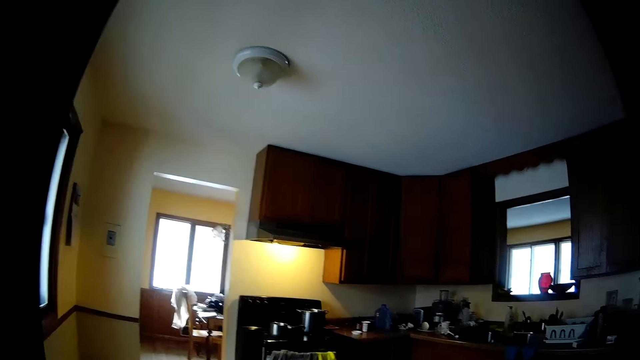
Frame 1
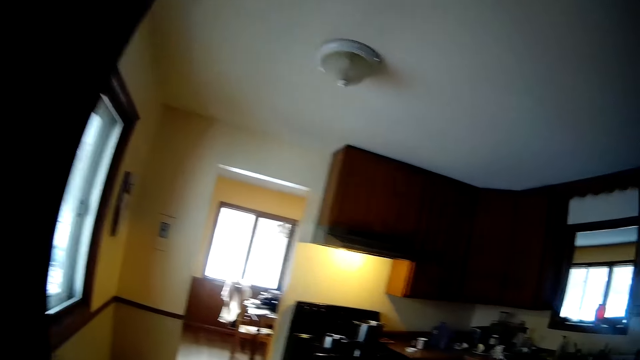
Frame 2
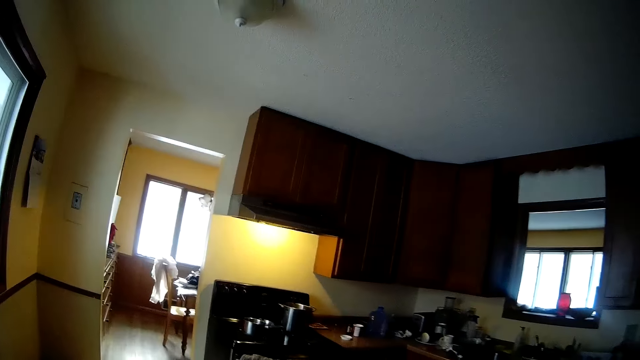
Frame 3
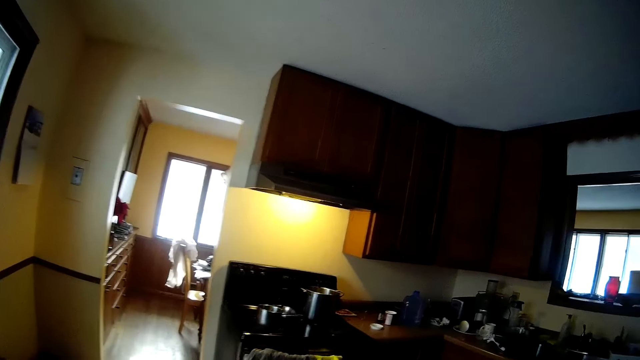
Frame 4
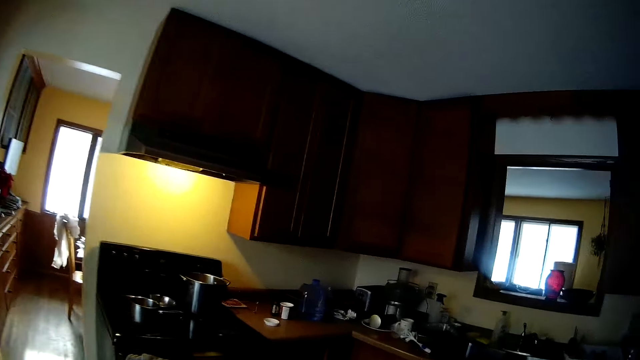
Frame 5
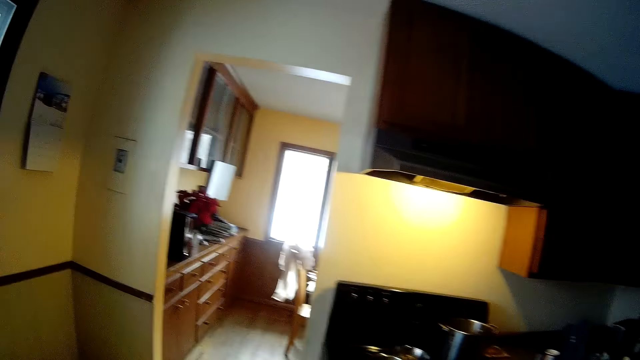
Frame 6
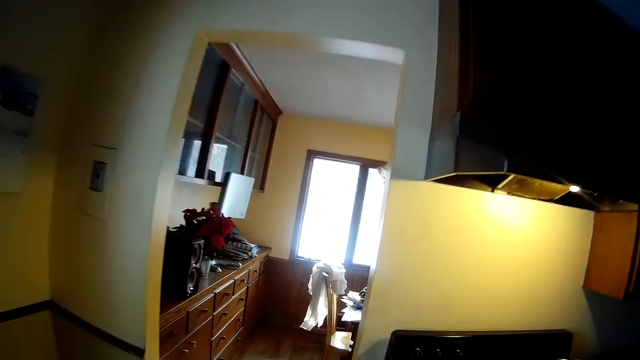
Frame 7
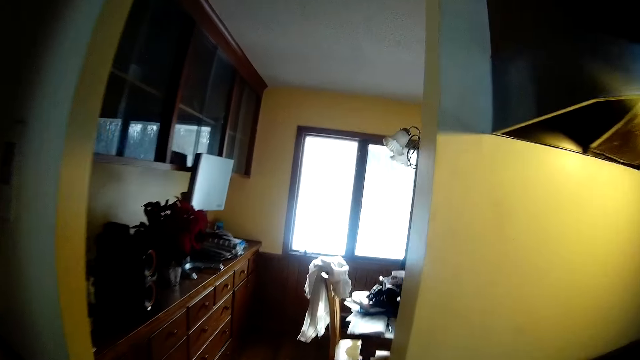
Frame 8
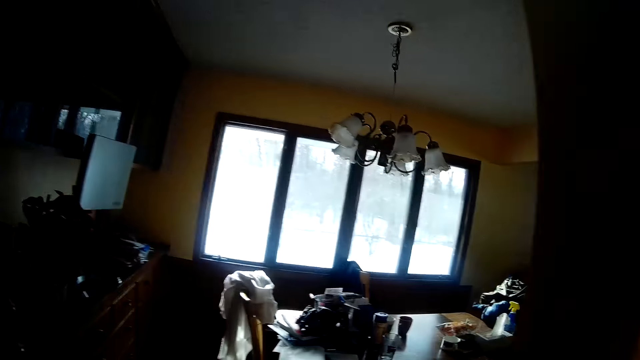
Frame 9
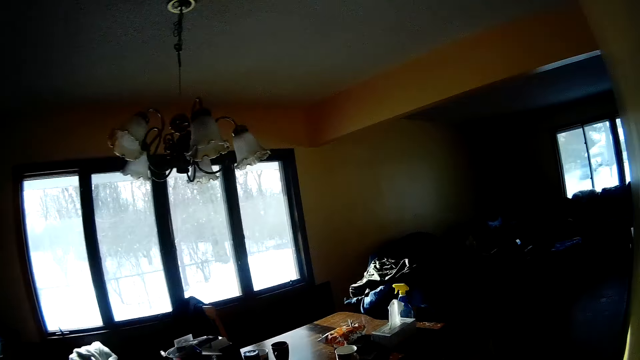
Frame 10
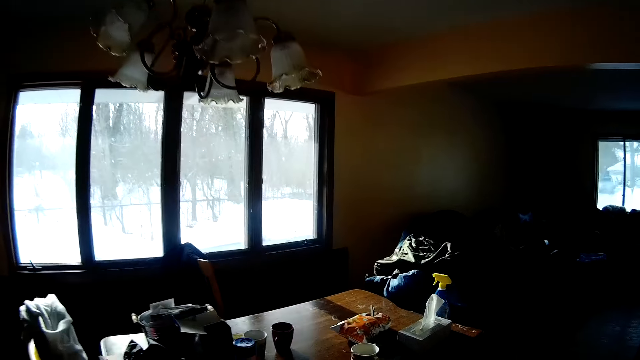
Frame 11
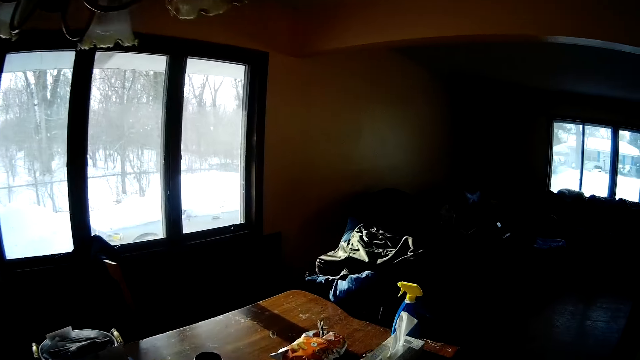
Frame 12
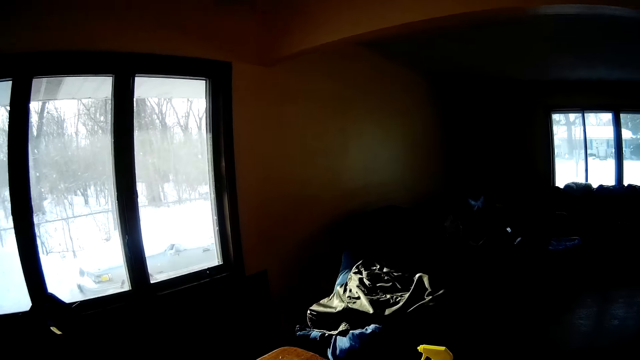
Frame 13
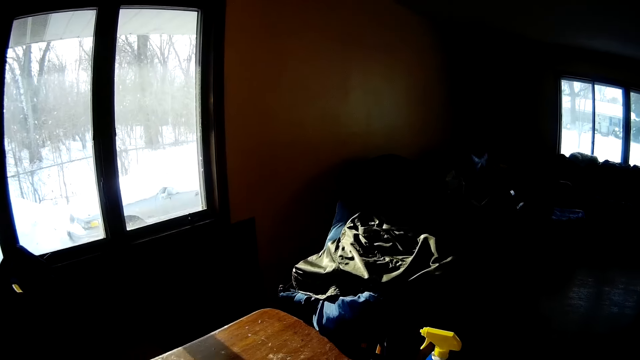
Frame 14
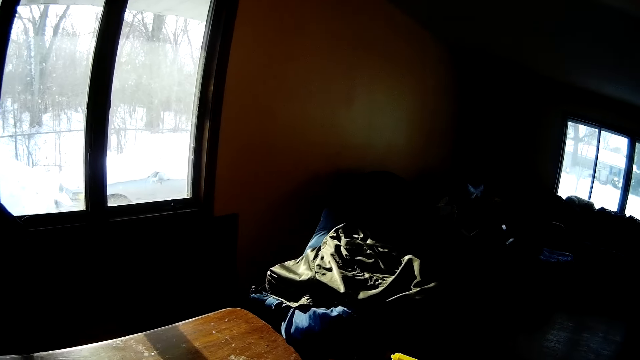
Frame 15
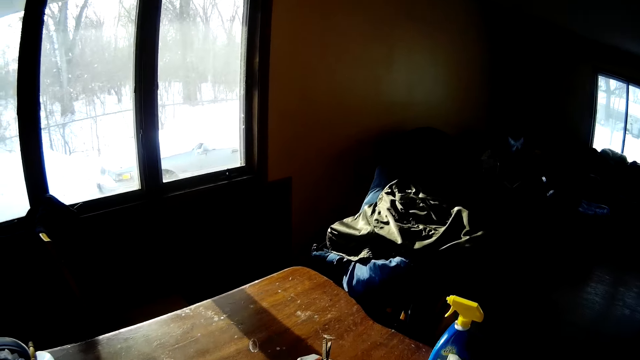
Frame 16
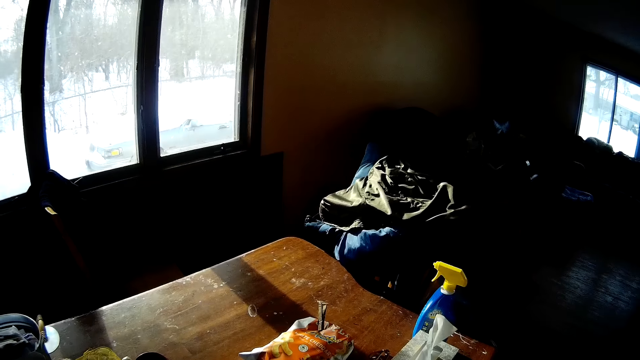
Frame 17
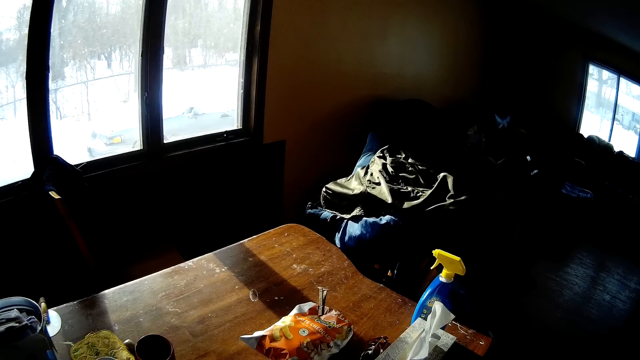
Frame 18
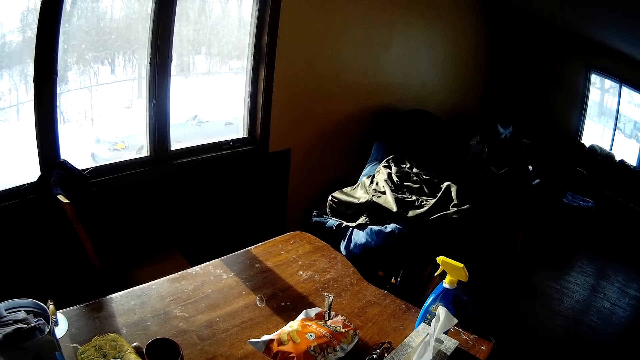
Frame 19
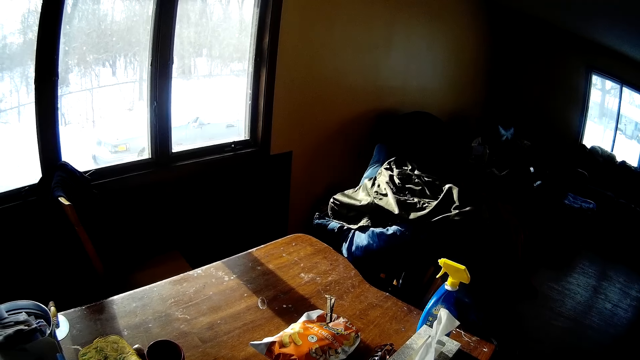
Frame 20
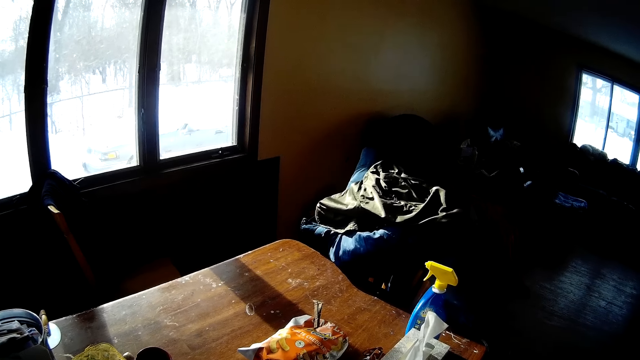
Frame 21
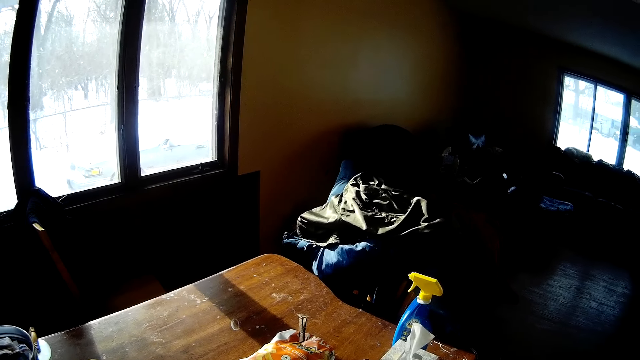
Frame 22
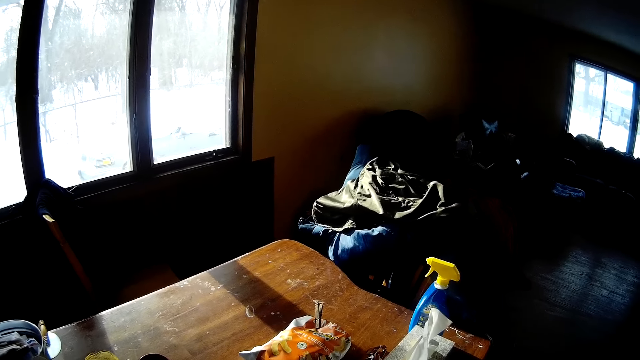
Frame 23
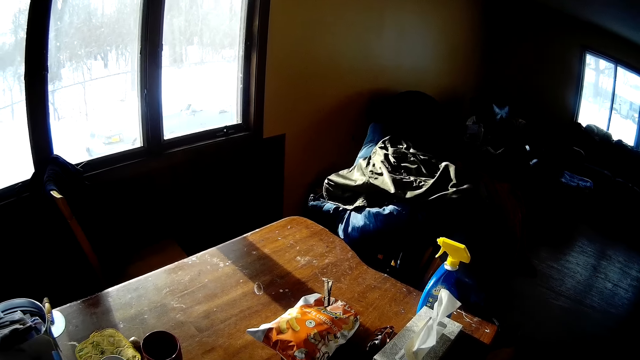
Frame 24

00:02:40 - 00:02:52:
The camera wearer walks into the kitchen. They walk into the dining room. They walk around.

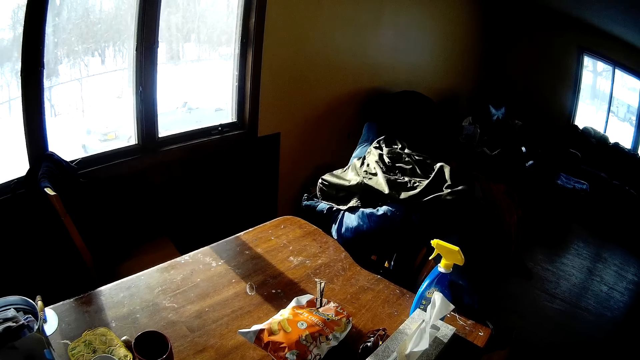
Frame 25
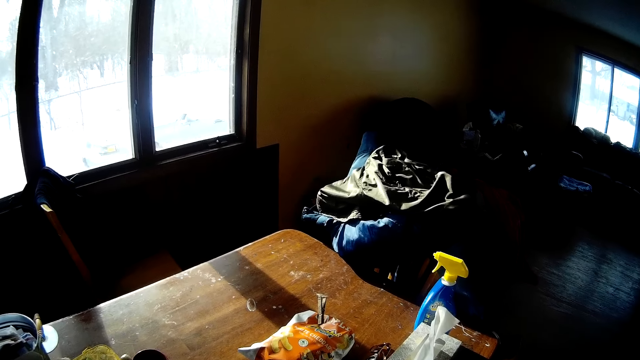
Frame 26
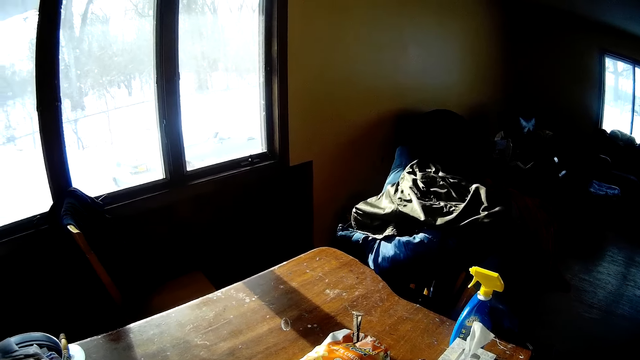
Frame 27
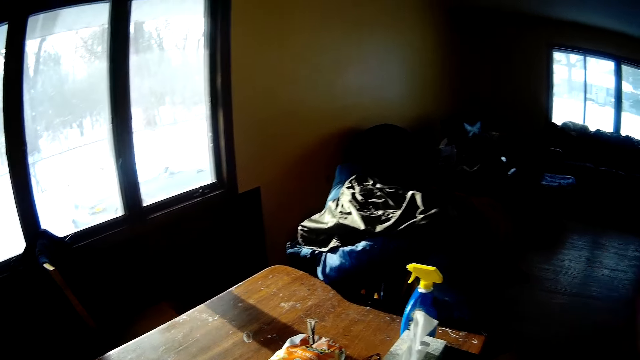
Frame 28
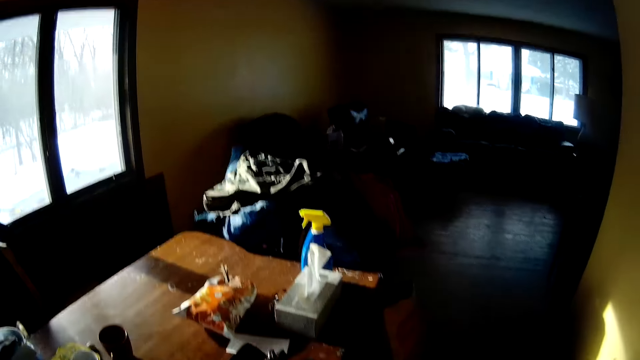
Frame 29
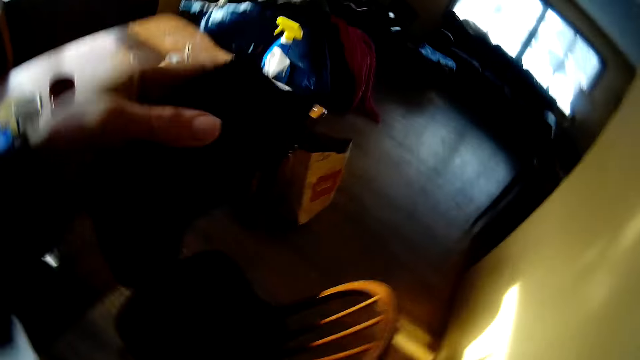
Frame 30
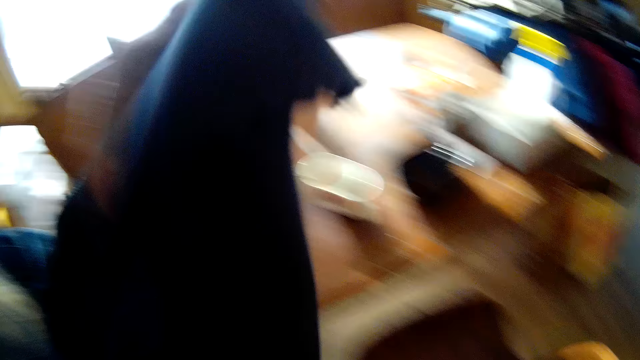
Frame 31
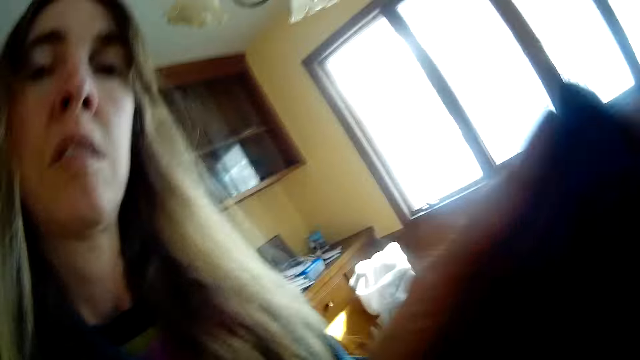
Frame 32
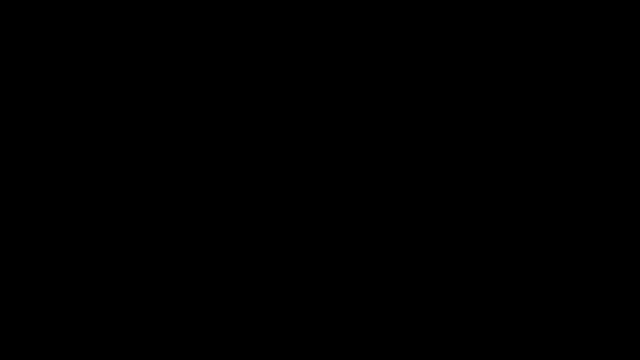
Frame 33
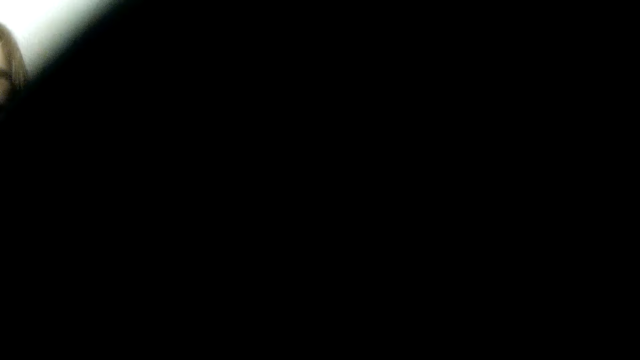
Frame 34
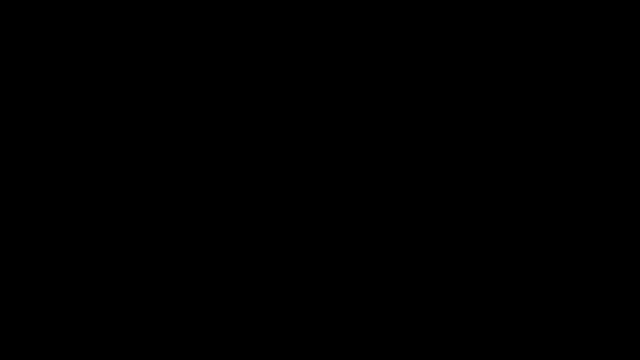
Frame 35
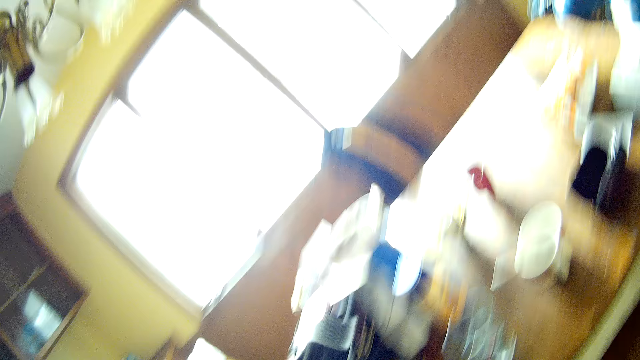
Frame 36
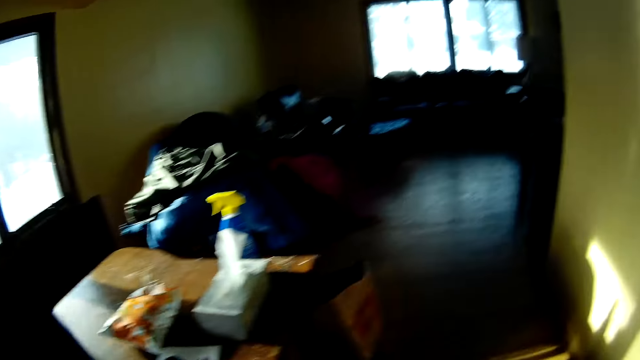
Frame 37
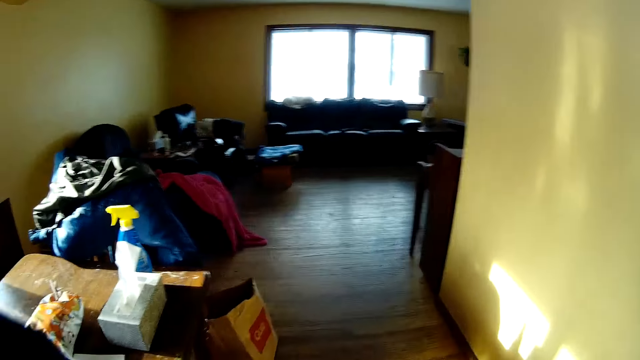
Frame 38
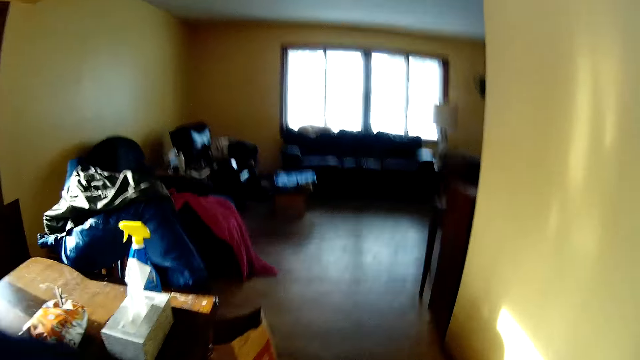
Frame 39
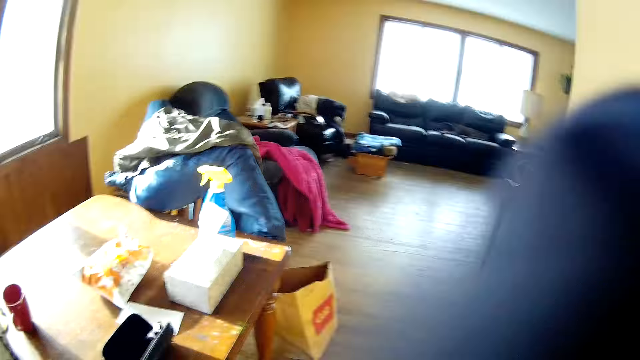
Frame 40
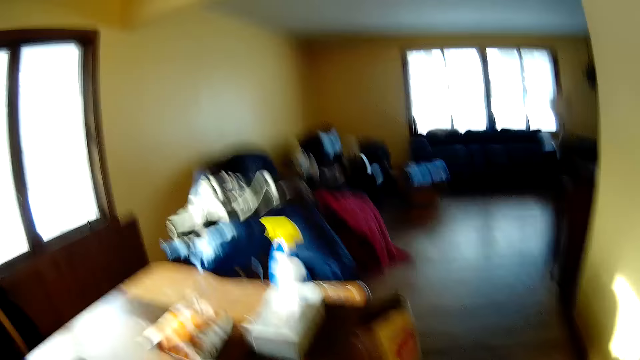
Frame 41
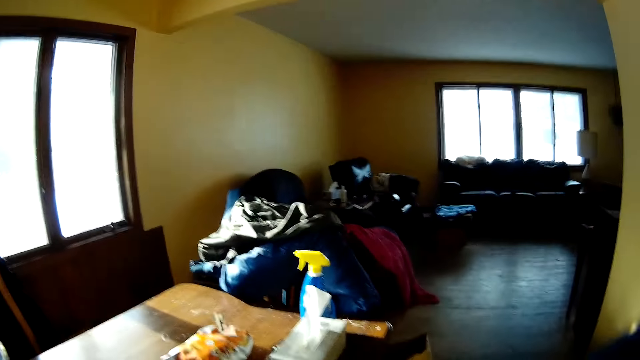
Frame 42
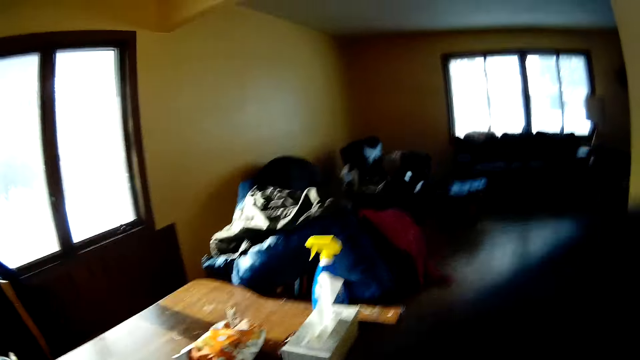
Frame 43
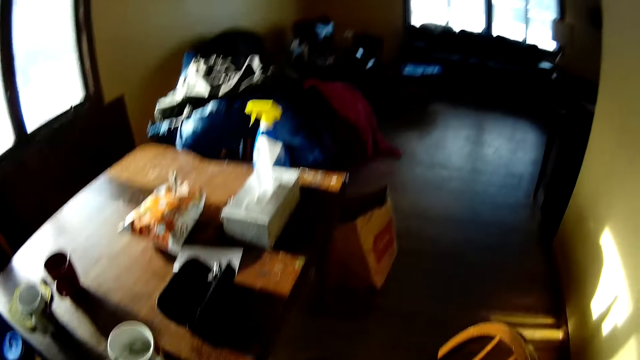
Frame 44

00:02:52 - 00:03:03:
The camera wearer interacts with a piece of fabric in her left hand. She lifts the piece of cloth. She walks around and picks up the piece of cloth.
